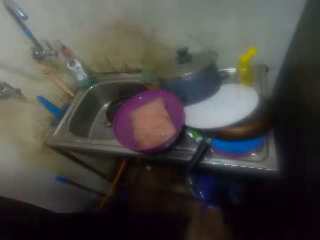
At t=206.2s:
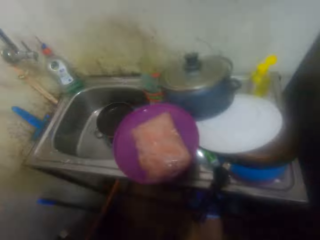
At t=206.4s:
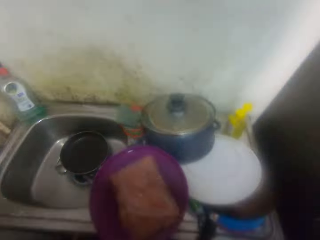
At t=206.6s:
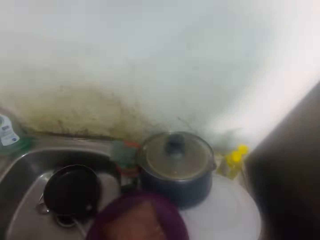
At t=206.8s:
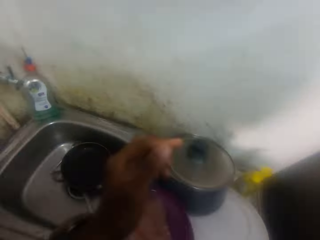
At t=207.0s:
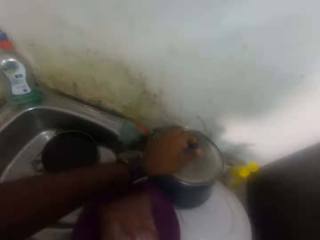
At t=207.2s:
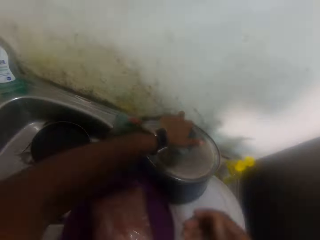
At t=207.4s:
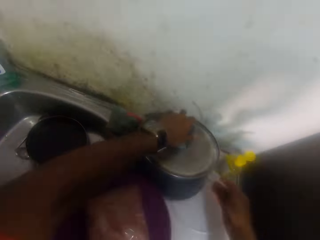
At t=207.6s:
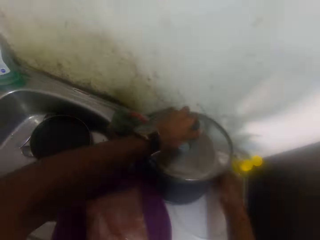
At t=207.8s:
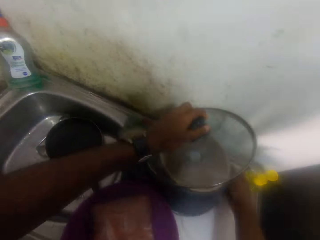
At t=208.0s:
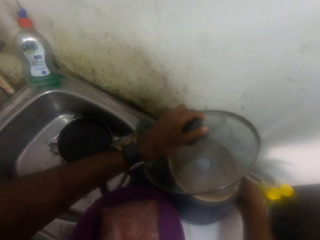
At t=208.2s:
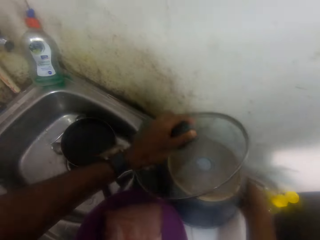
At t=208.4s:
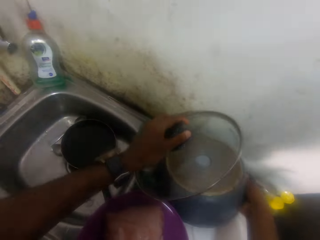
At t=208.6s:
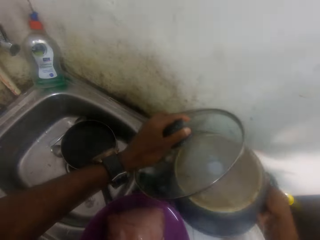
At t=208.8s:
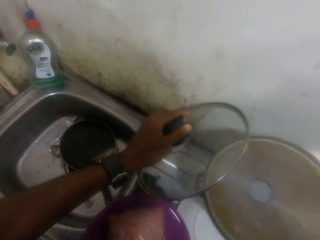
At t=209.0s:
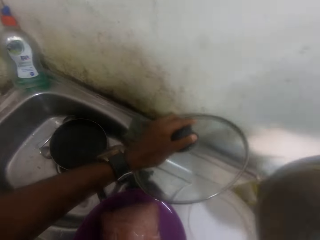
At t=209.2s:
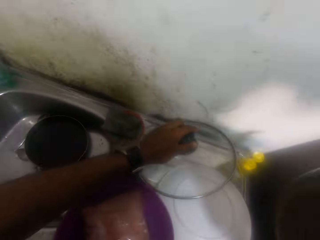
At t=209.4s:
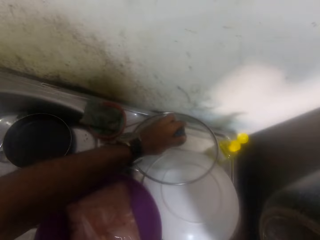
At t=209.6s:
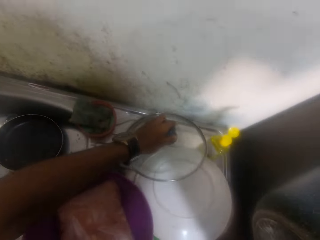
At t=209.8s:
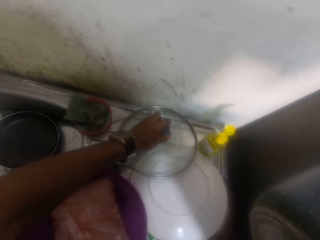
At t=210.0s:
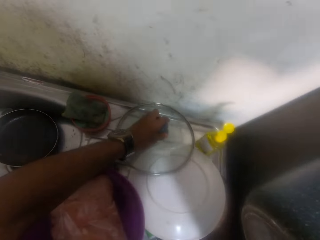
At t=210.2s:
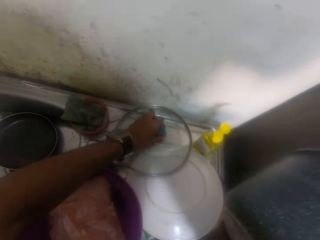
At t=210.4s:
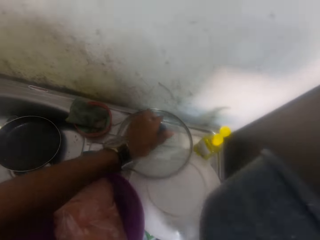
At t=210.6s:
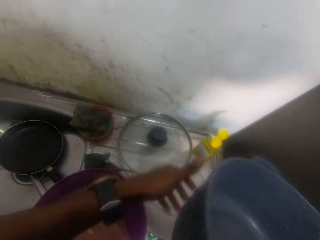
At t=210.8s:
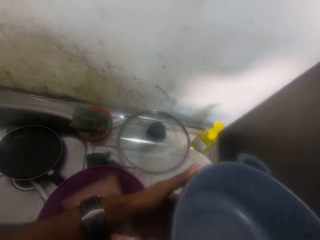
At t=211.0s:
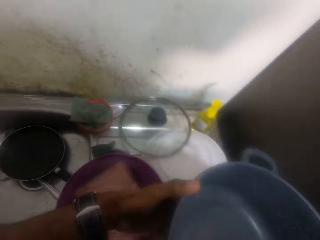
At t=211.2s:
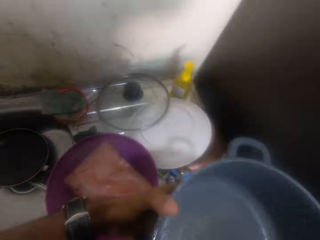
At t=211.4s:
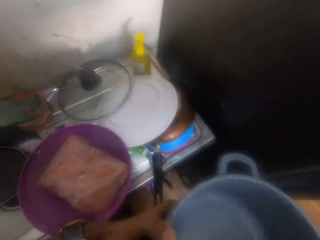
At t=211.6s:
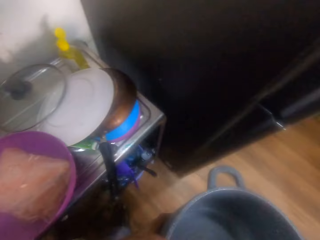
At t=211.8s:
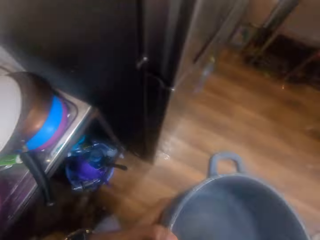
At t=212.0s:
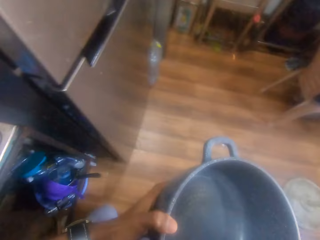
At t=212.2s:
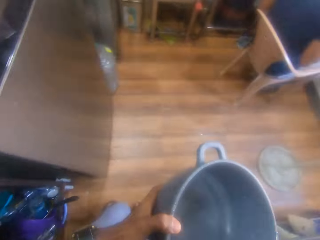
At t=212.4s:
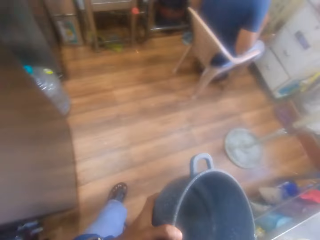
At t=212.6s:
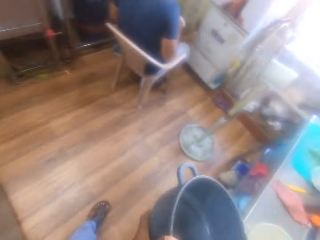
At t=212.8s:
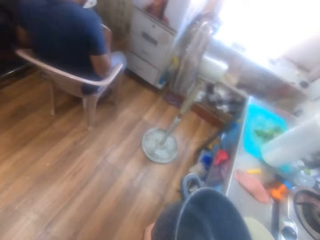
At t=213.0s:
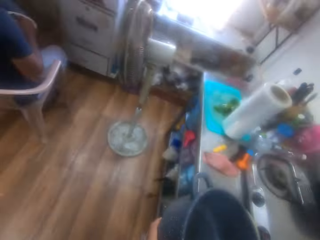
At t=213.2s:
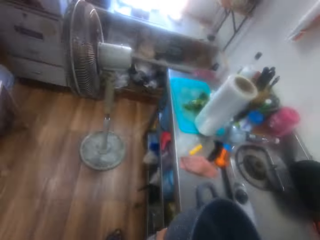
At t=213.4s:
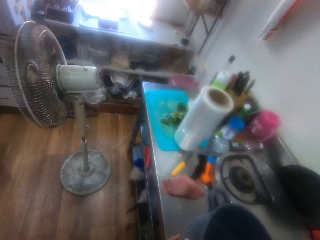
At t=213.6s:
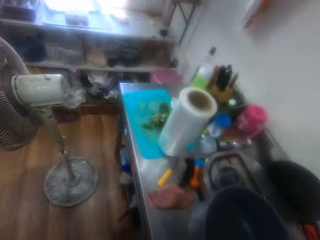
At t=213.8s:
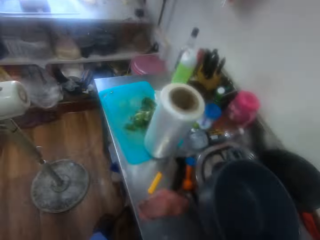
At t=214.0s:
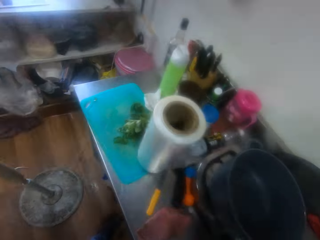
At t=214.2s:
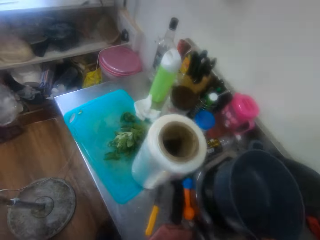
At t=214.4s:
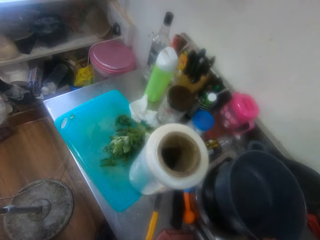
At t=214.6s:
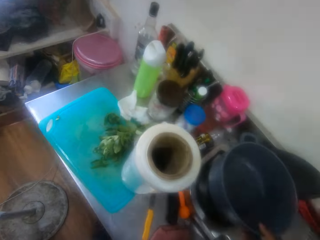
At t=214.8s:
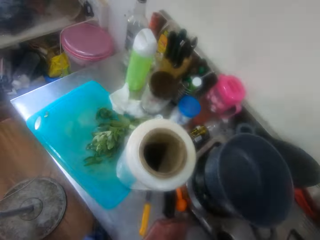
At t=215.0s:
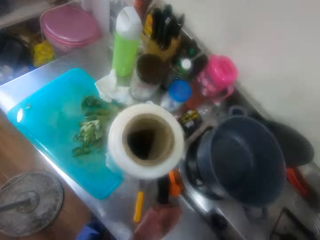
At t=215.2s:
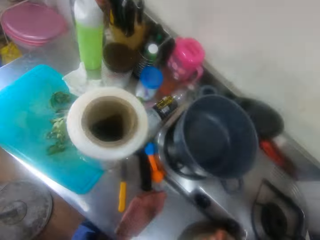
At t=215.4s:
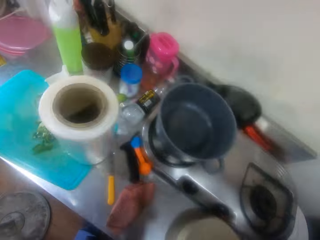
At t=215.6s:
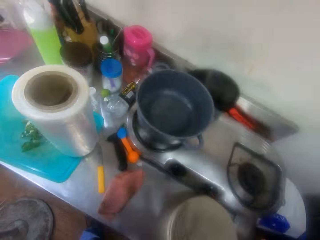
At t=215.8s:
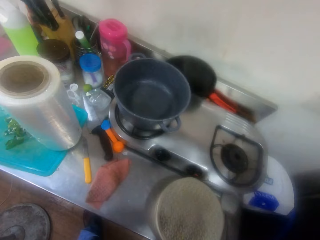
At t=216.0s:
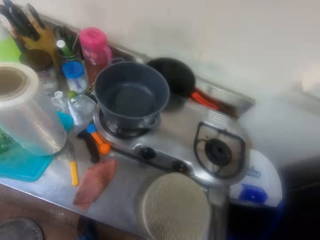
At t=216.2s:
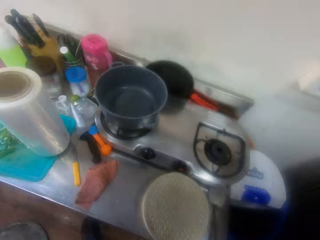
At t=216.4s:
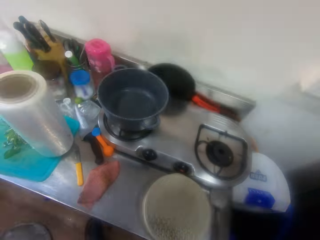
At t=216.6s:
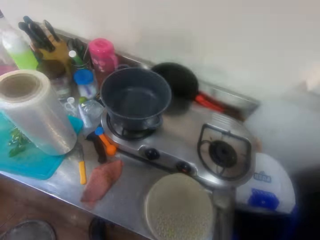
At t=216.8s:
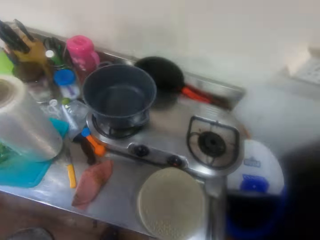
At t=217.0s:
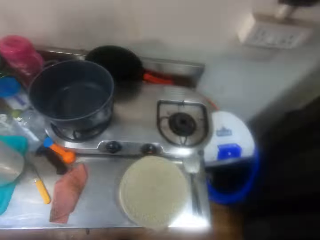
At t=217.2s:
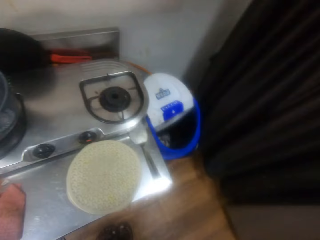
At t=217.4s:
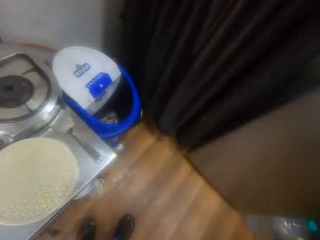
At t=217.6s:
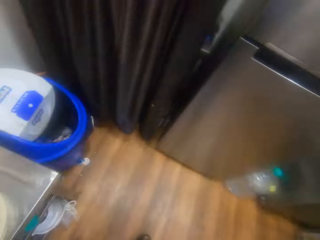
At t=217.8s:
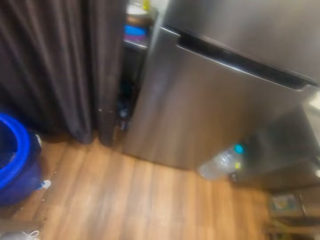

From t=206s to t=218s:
The camera wearer opens the curtain. They move the curtain with the right hand. They lift the cooking pot lid with the left hand. They lift the cooking pot with the right hand. They place the cooking pot lid on the sink with the left hand. They take the pot, hold the cooking pot with both hands, and place the cooking pot on the cooker.

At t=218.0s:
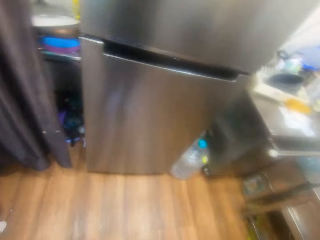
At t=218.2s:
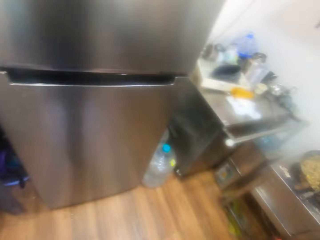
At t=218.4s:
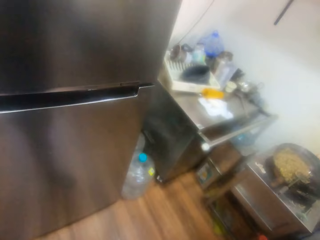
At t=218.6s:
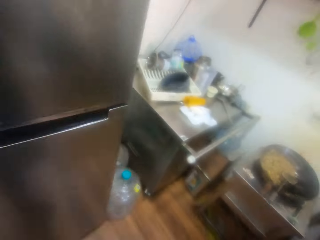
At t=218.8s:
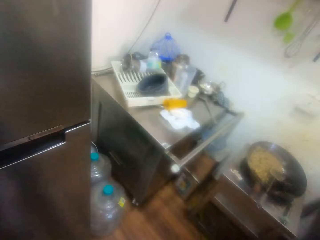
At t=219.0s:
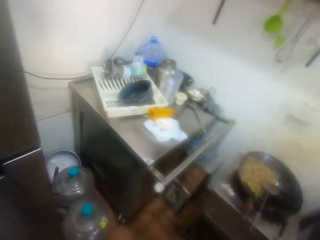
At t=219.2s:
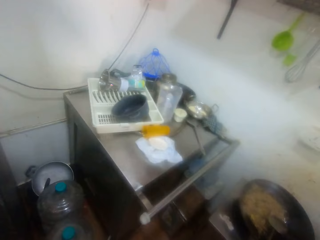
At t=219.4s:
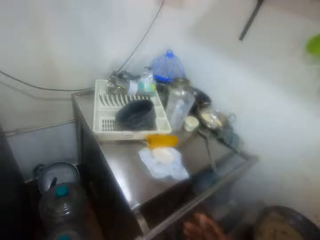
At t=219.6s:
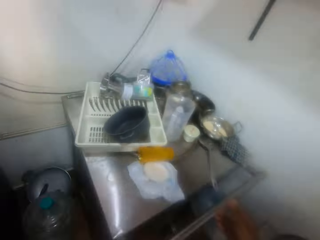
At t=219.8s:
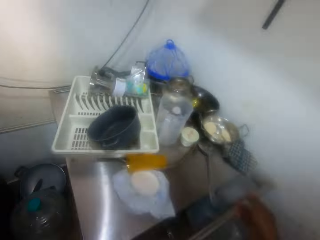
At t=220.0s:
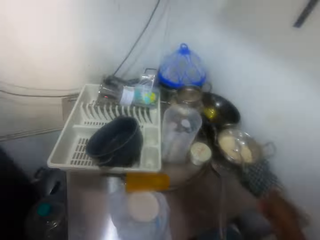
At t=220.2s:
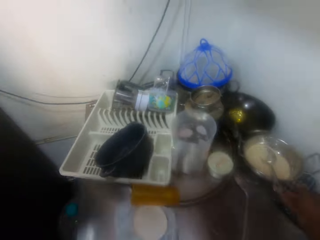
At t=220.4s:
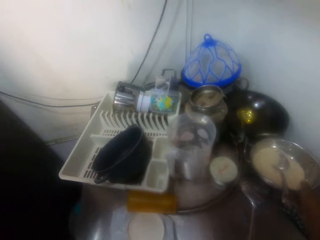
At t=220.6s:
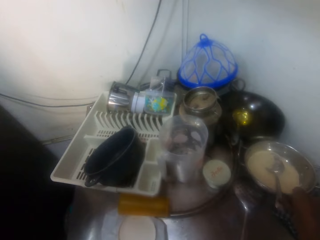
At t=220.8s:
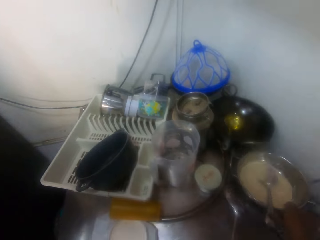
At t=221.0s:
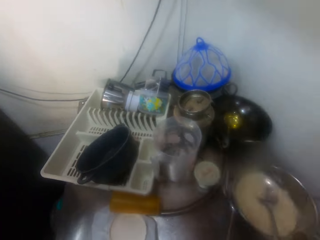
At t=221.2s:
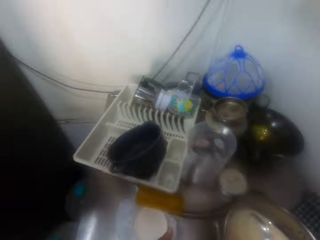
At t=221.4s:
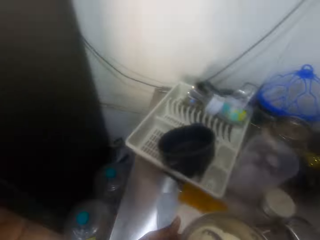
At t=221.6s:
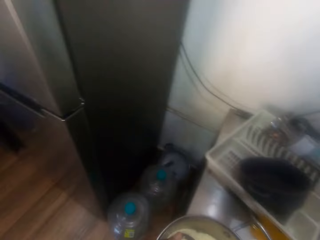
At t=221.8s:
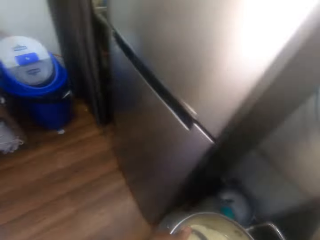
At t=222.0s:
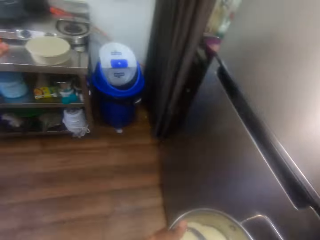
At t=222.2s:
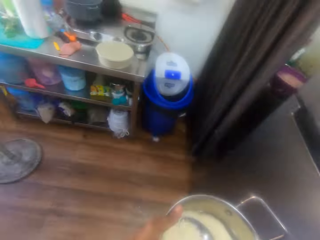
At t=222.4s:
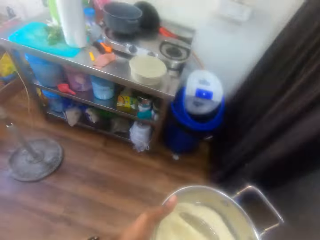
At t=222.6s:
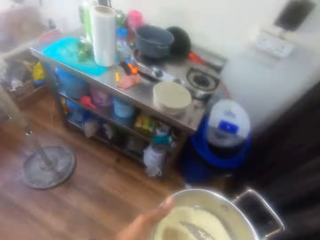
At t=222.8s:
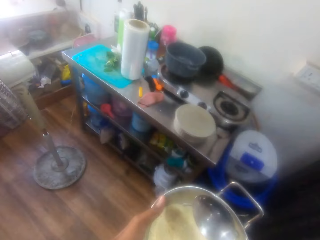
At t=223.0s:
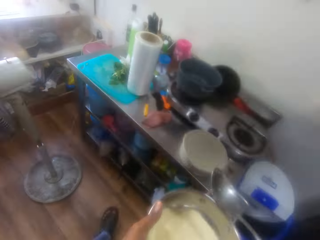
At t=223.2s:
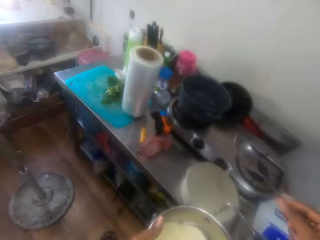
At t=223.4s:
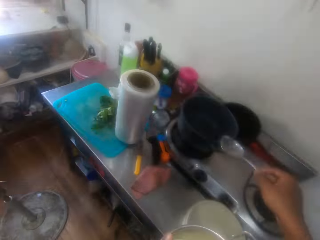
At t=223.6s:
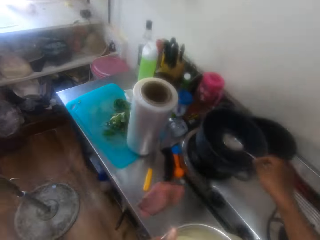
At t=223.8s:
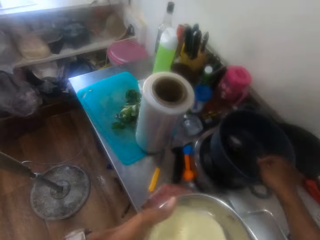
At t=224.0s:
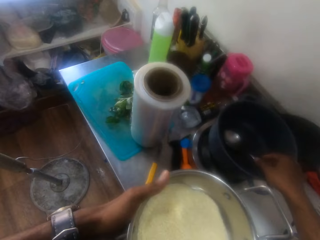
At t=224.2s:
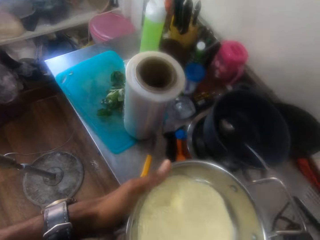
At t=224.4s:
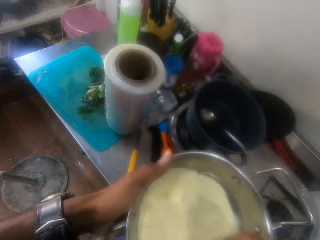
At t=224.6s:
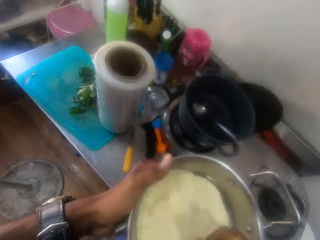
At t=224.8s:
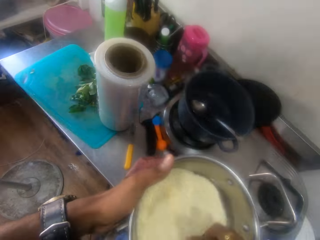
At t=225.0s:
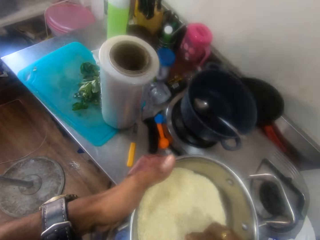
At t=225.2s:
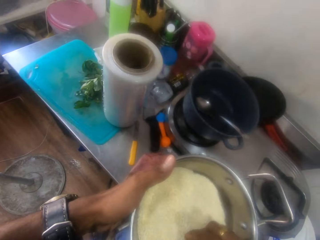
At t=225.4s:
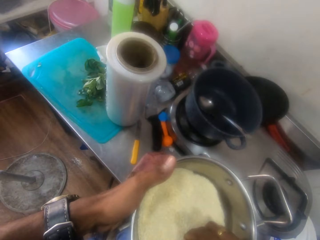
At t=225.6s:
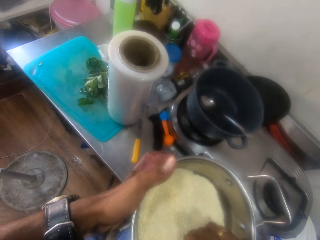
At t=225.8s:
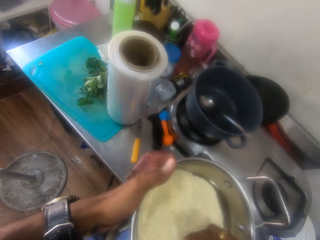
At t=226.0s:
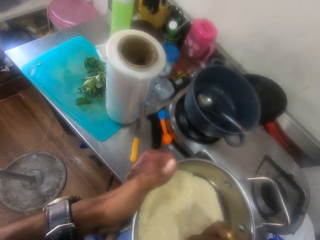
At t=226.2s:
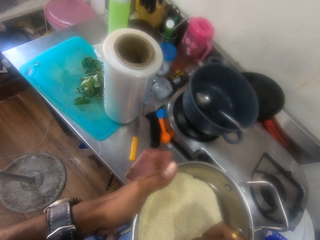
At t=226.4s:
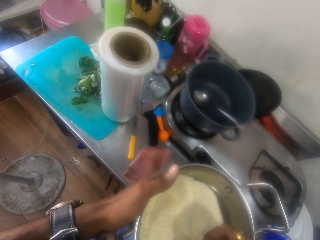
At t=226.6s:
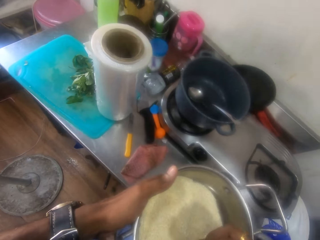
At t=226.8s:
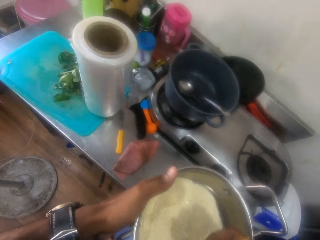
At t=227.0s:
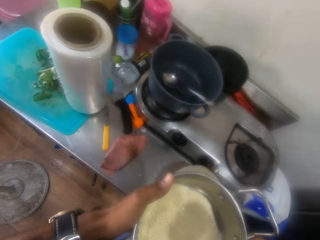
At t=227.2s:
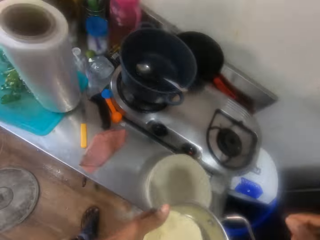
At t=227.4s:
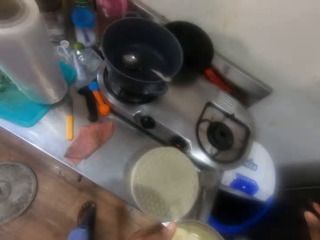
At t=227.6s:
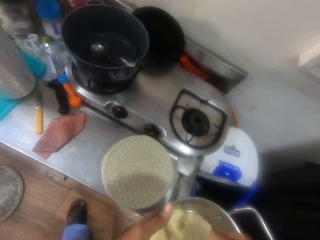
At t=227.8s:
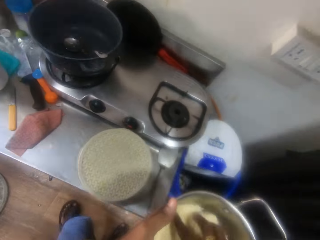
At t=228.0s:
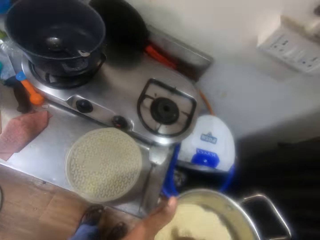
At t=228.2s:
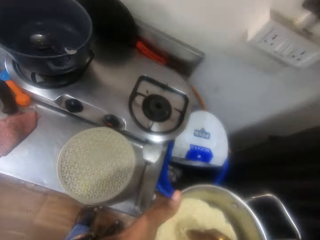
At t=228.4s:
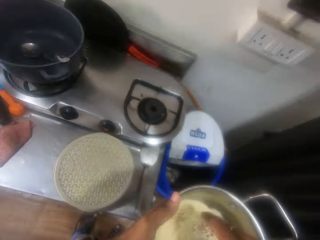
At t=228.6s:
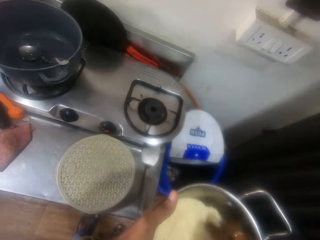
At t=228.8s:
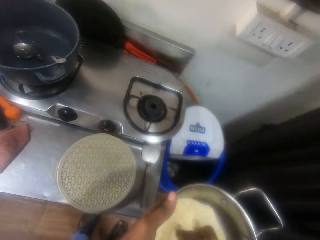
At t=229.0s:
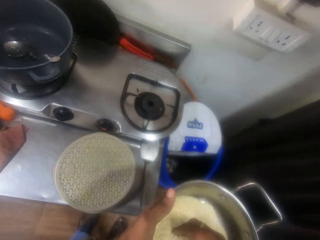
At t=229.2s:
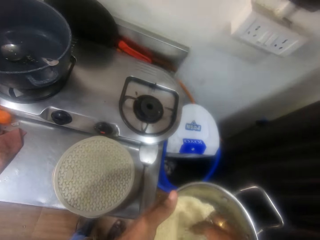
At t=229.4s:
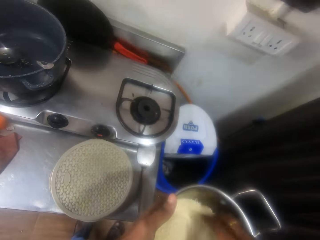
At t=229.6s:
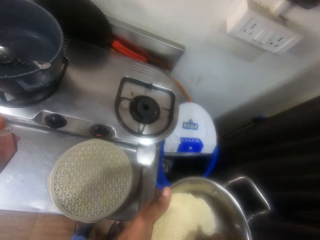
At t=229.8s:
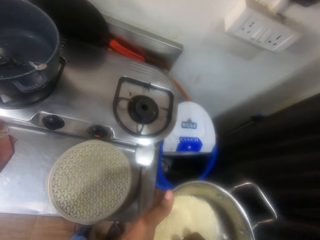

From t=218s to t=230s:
The camera wearer looks around the kitchen. They pick up the basin with the rice on the table with the right hand. They place the cooking spoon in the cooking pot with the right hand. They mix the rice.
